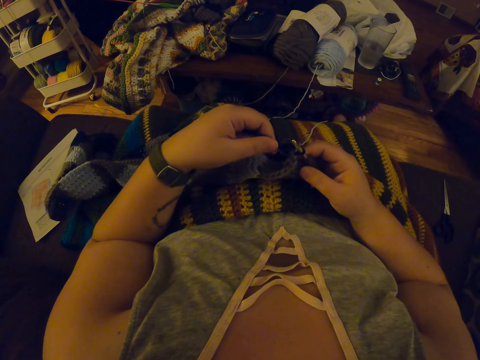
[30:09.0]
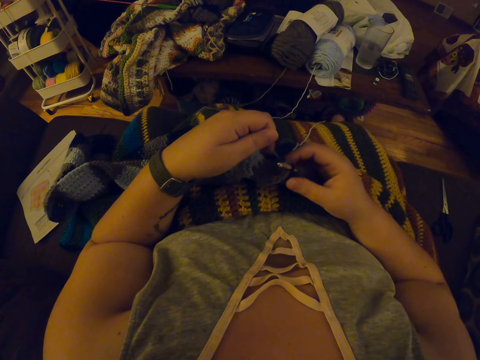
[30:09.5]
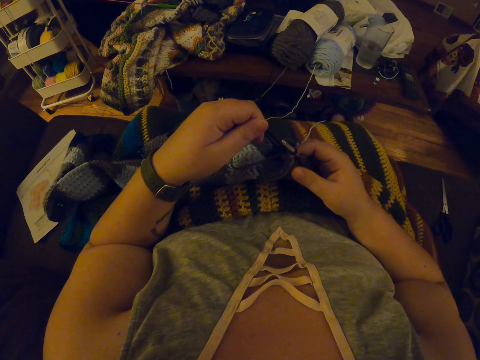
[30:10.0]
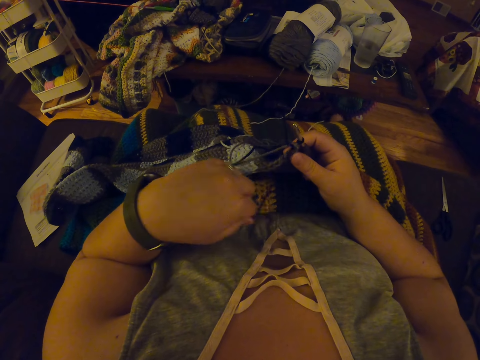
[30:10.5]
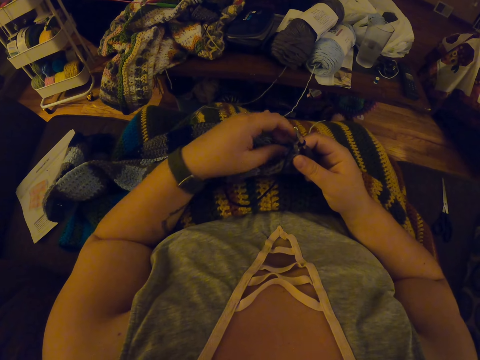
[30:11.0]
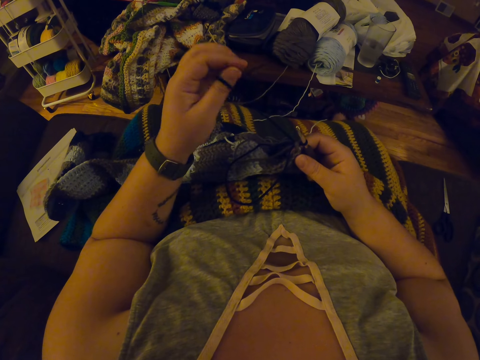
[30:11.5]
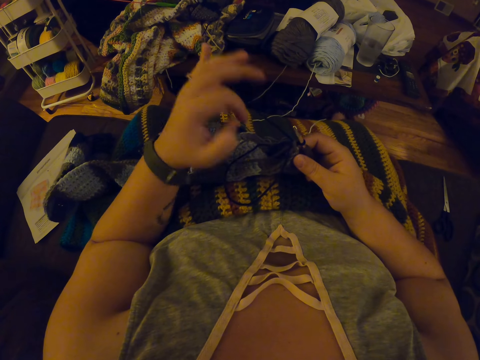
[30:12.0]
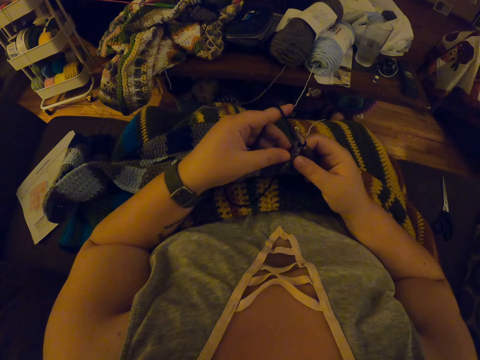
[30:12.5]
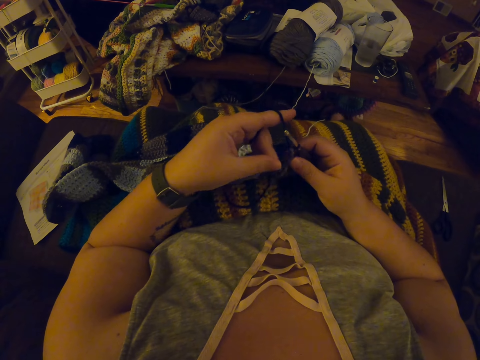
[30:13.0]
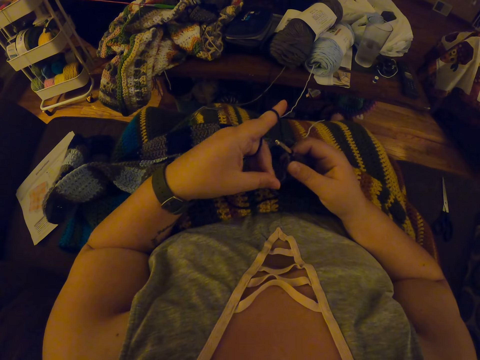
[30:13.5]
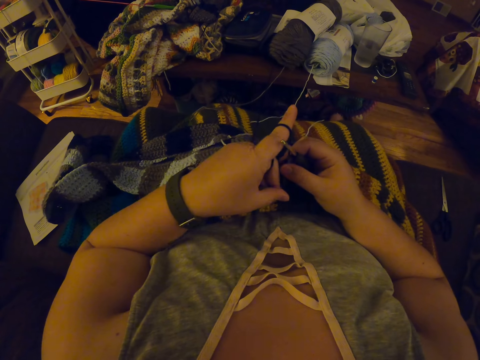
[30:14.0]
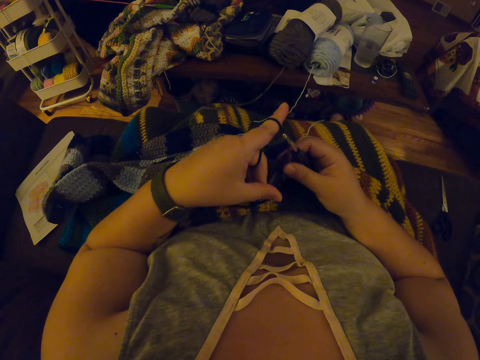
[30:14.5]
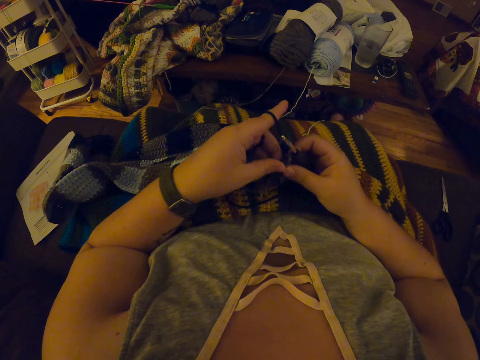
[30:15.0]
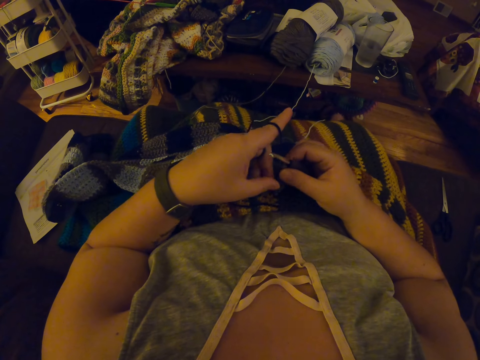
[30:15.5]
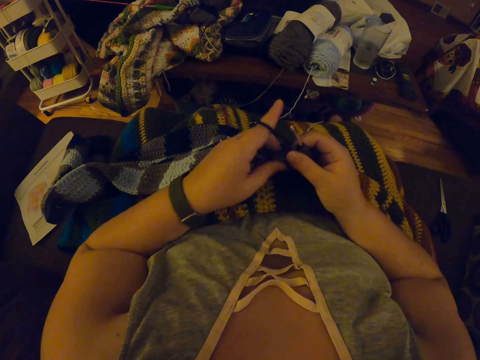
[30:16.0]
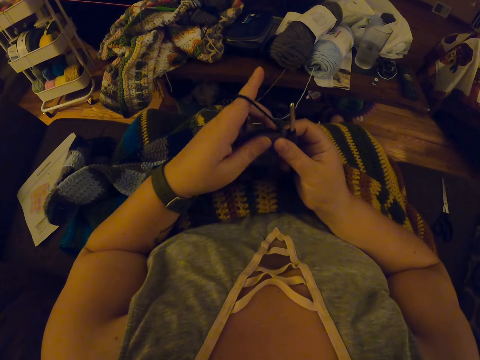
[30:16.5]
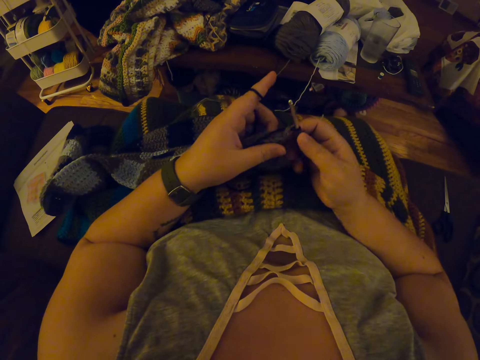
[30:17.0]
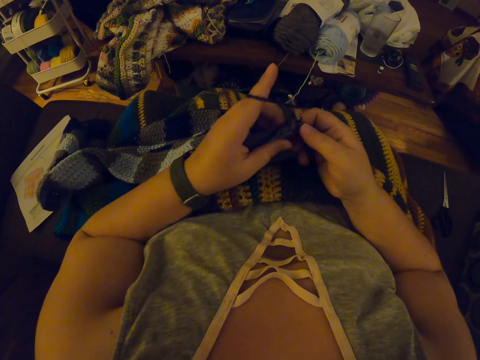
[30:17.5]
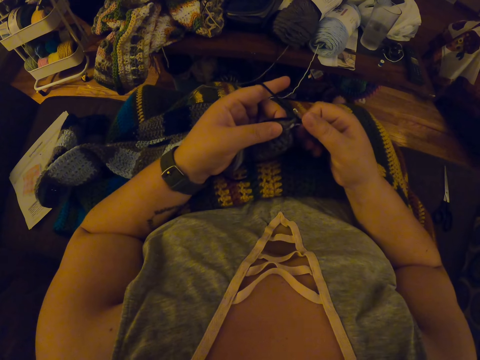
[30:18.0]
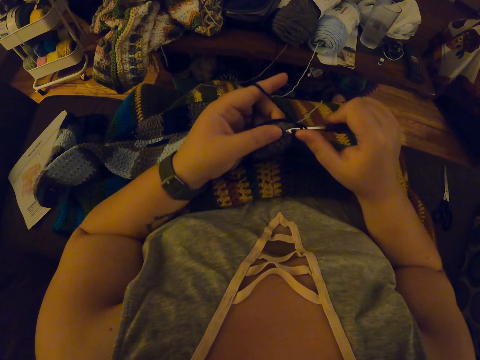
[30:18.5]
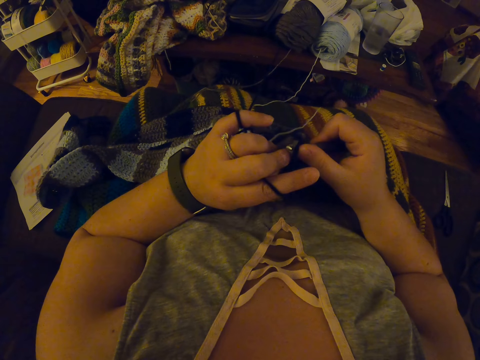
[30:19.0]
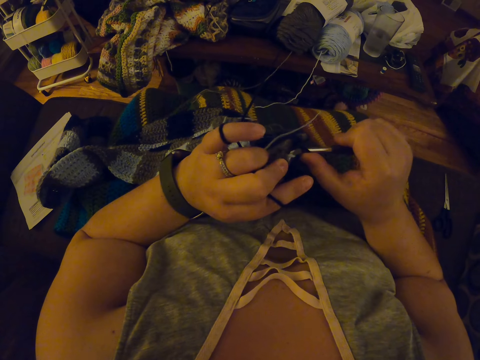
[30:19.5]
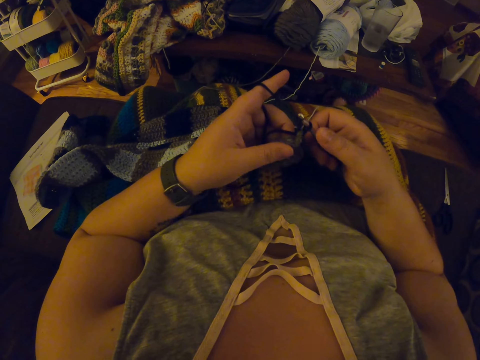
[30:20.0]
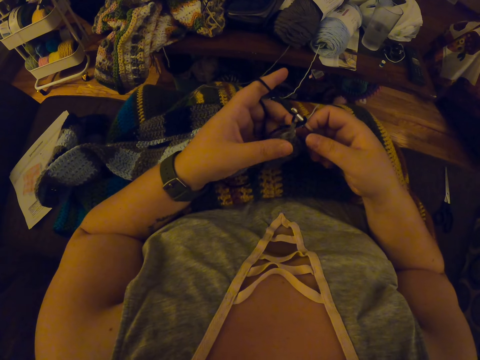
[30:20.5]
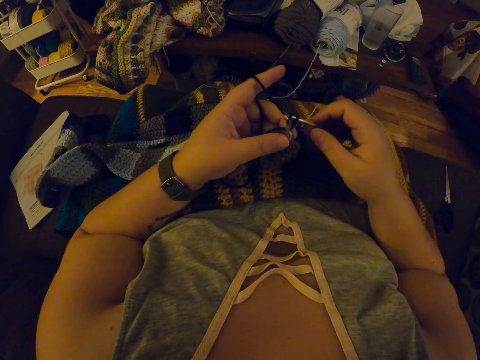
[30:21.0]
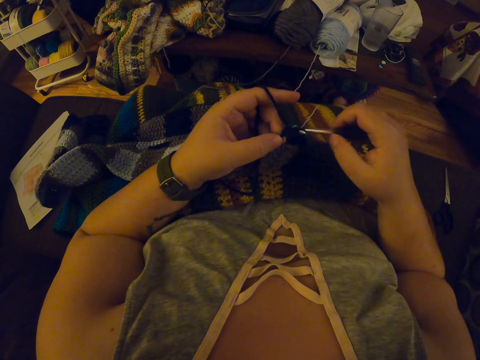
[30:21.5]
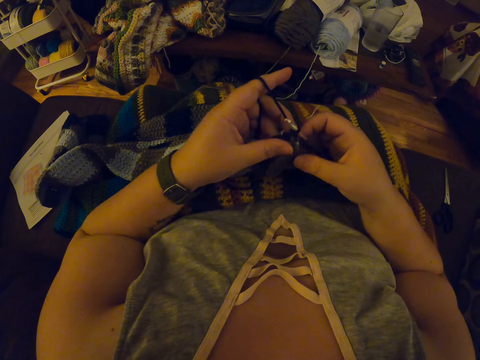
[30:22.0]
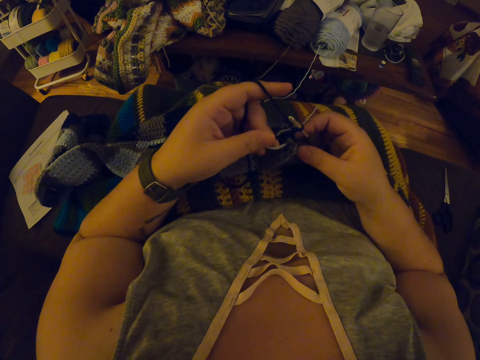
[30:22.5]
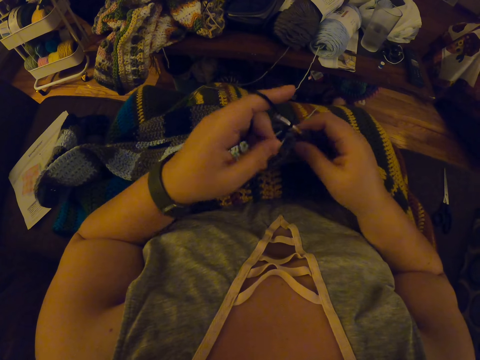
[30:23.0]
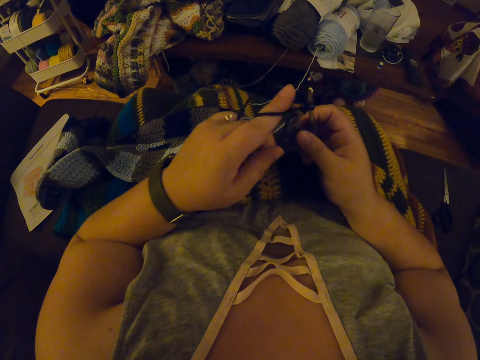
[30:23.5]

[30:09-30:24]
The camera wearer twists the yarn around her left hand. She adjusts the fabric on her lap with her hands. She continues crocheting with the yarn.

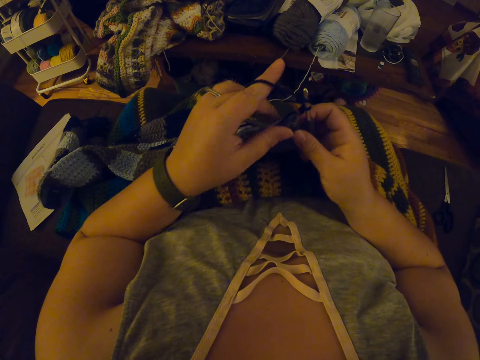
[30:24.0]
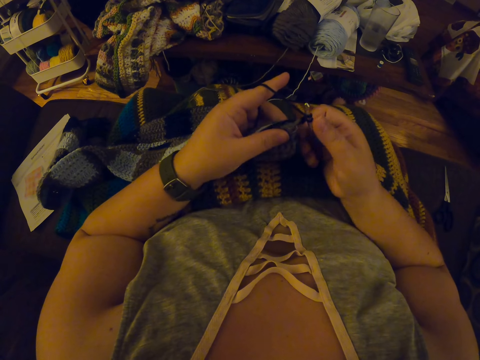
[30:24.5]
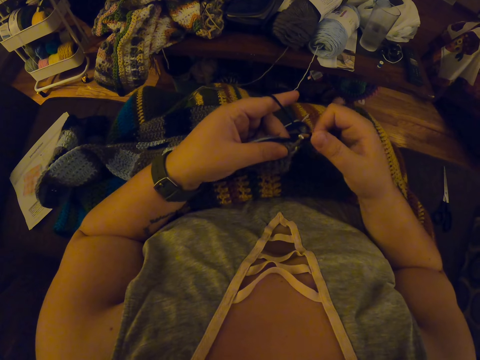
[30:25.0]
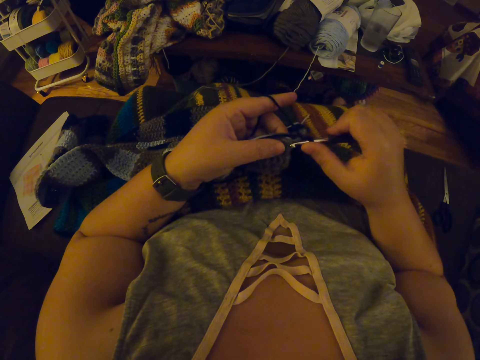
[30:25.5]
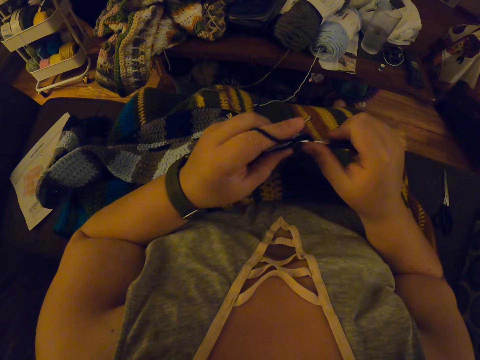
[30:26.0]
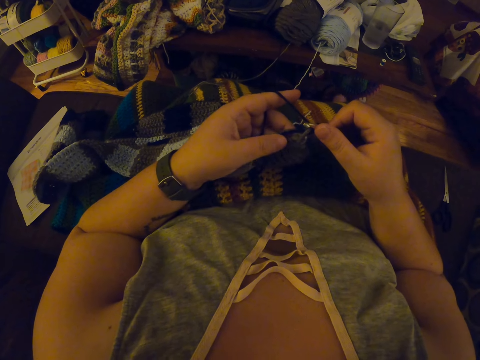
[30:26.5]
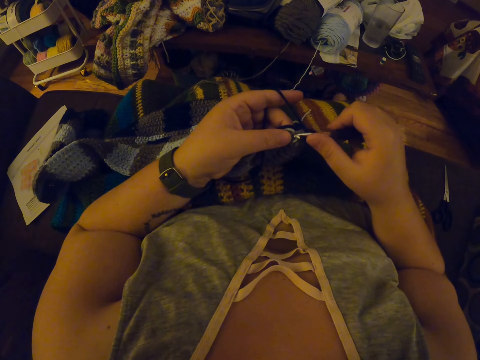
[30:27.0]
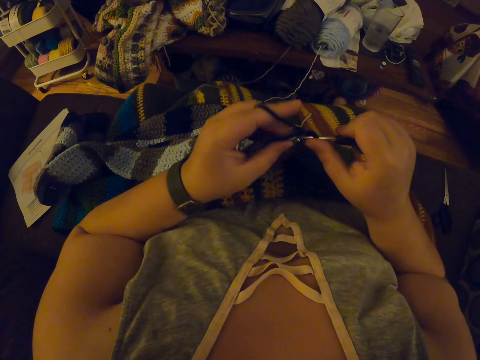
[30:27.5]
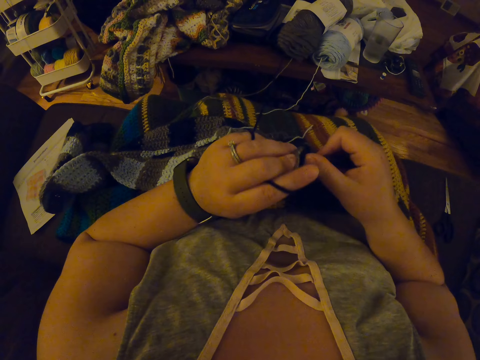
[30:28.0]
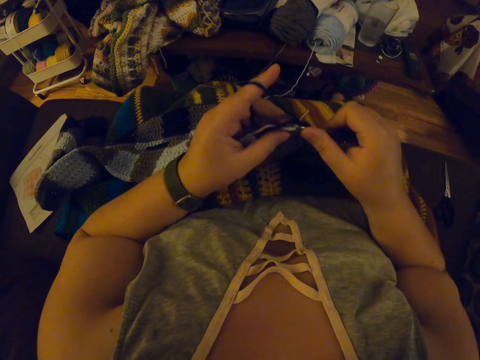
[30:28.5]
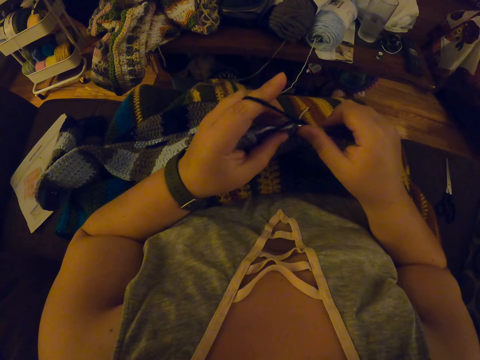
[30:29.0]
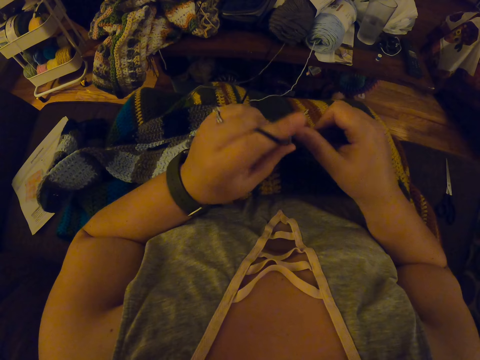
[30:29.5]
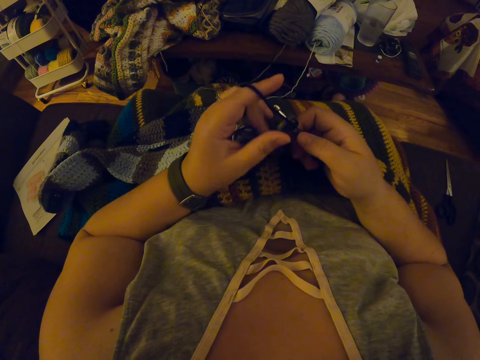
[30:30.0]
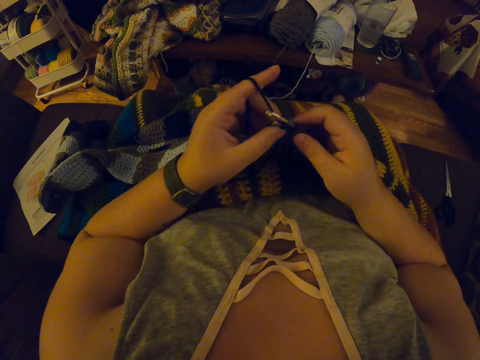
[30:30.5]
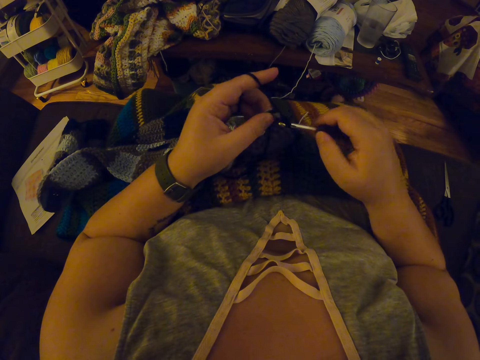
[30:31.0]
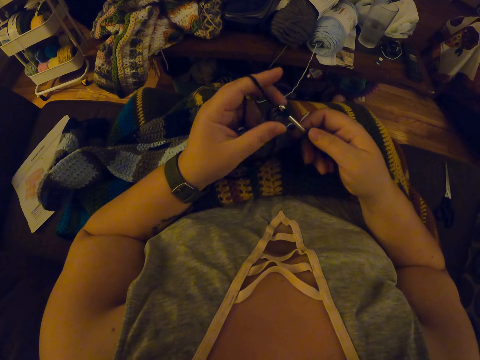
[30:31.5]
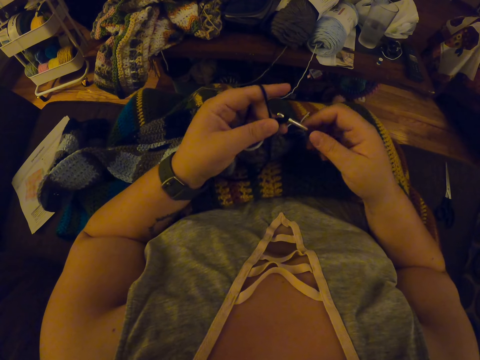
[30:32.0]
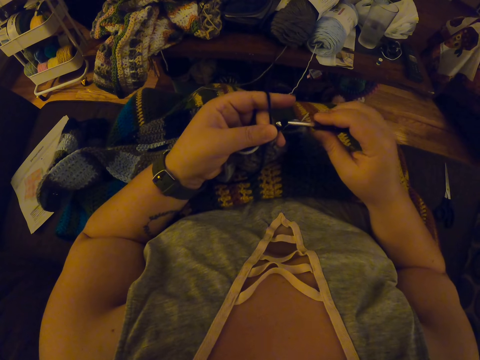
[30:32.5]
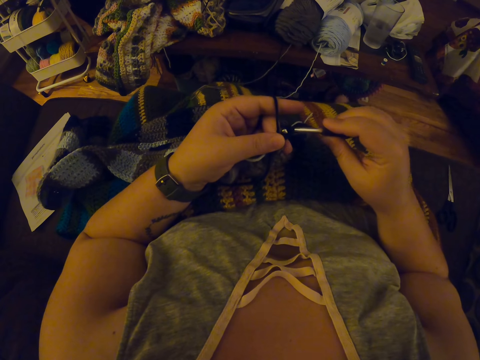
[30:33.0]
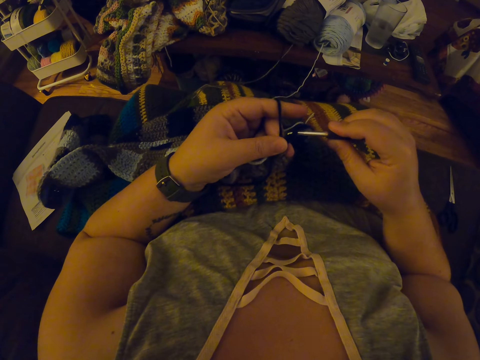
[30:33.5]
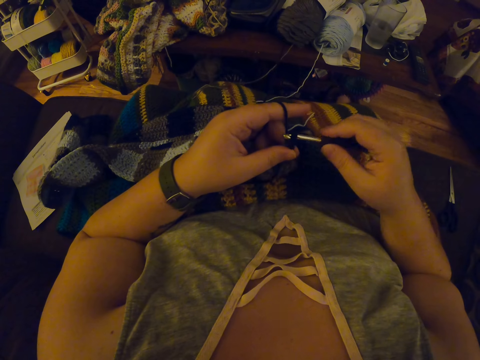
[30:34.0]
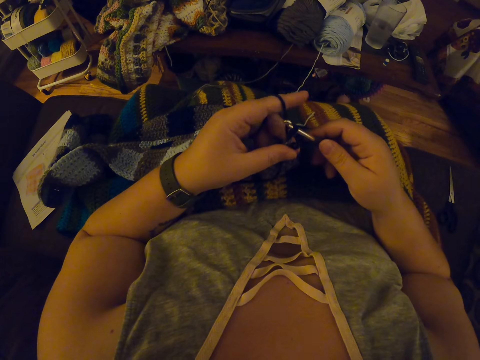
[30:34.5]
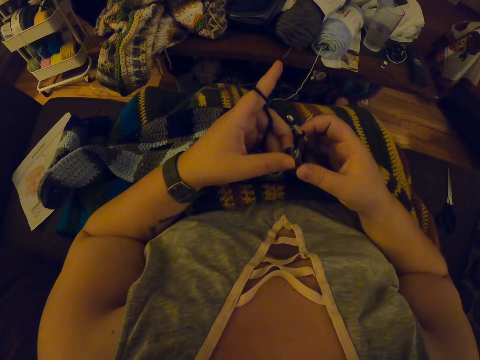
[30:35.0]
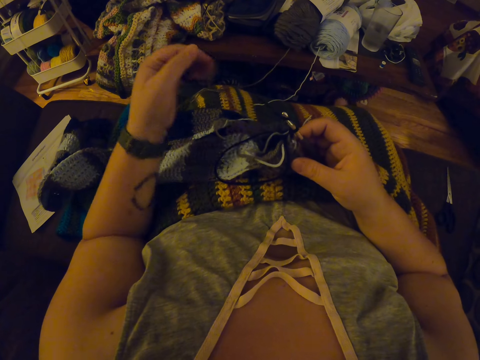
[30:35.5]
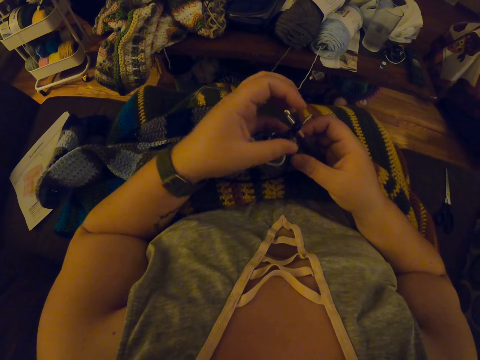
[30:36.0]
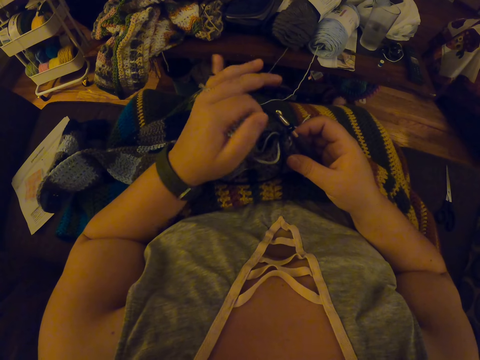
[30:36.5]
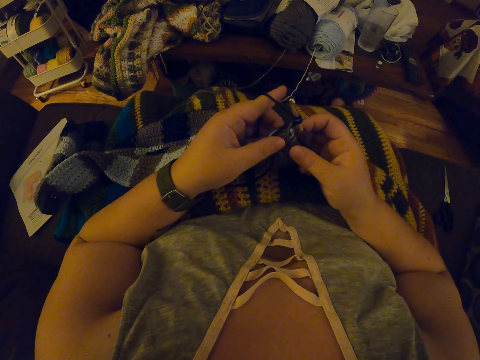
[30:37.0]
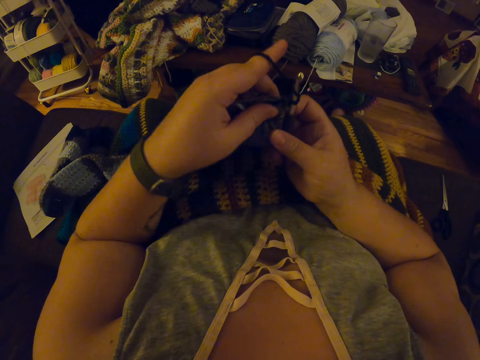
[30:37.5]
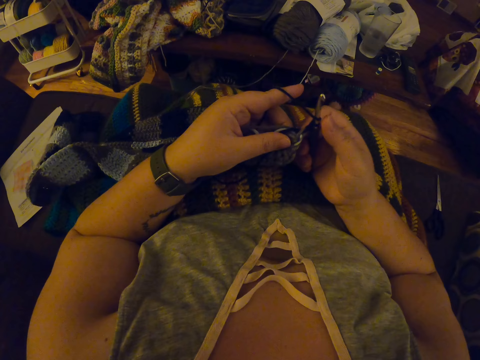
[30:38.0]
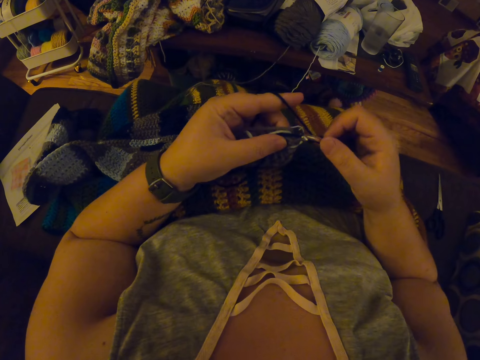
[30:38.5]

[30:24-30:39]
The camera wearer straightens the yarn with her left hand again. She twists the yarn around her left hand. She adjusts the fabric on her lap with her hands. She tries crocheting with the yarn.
